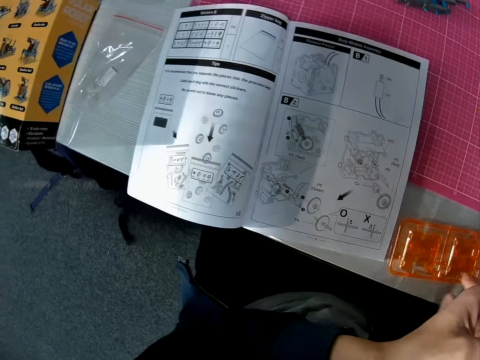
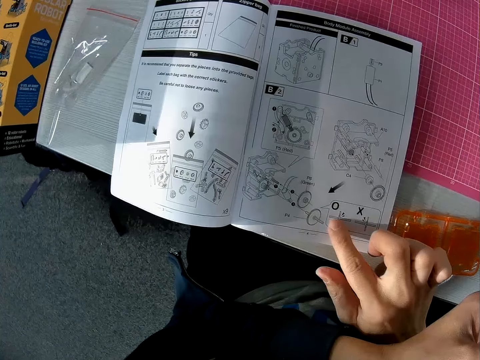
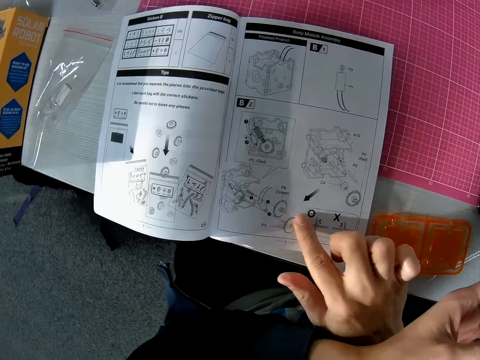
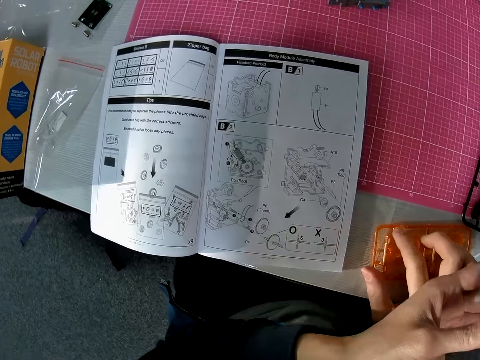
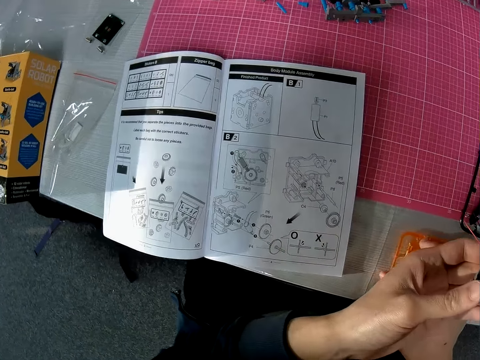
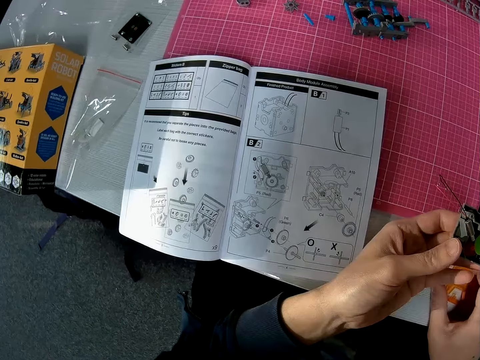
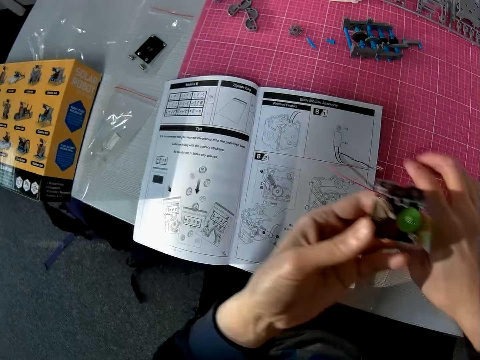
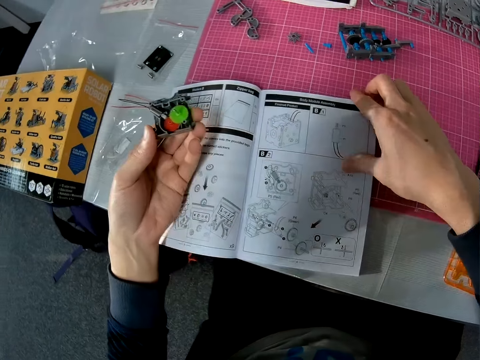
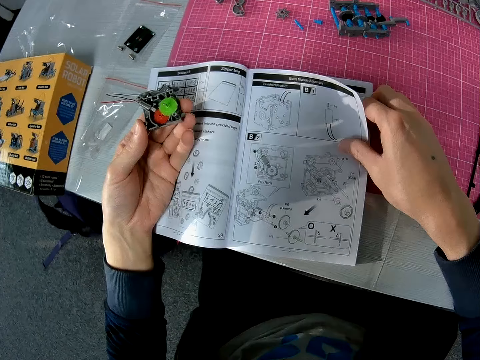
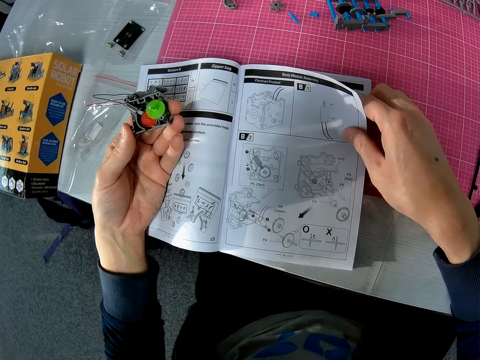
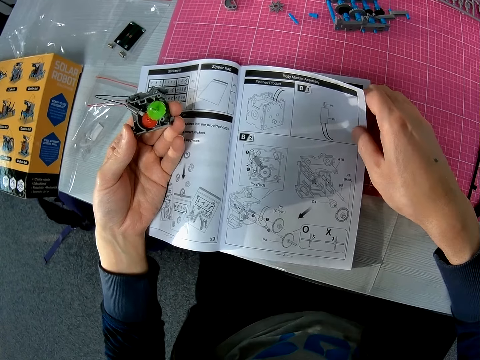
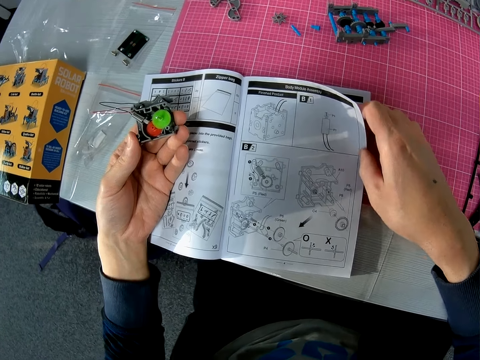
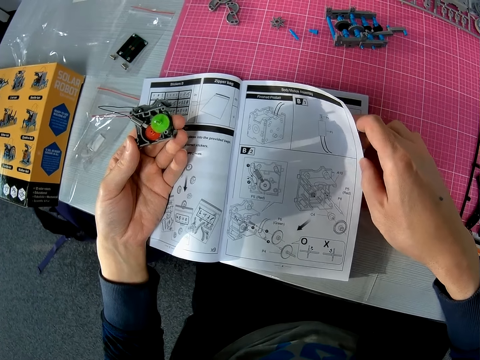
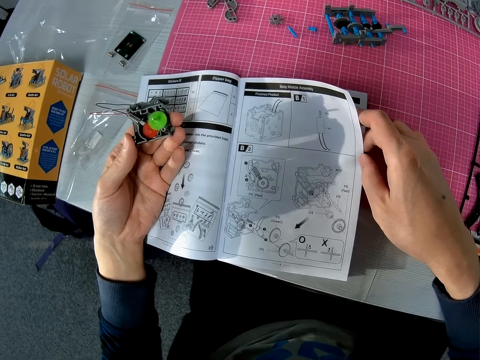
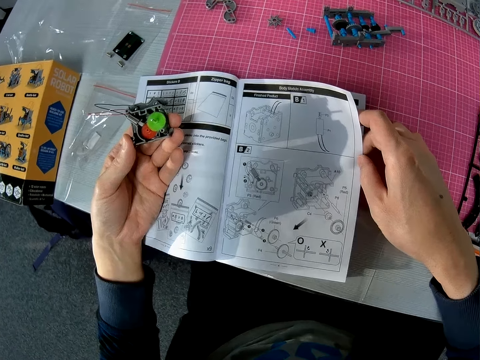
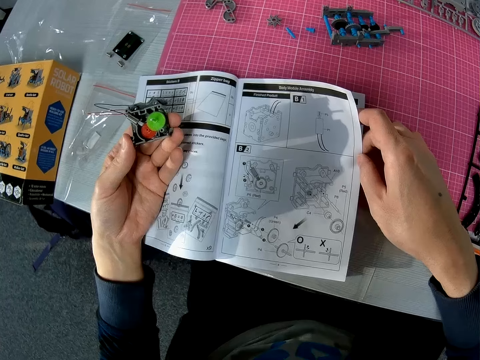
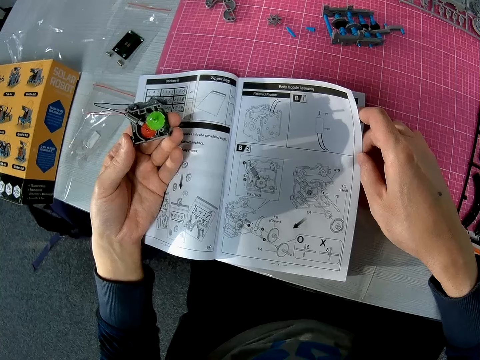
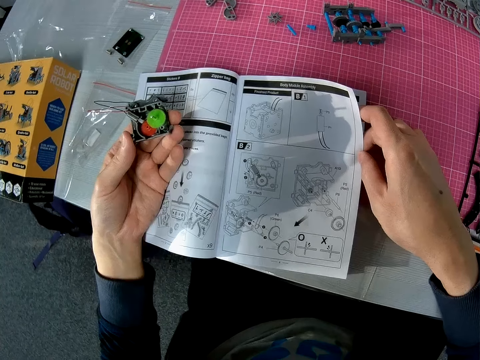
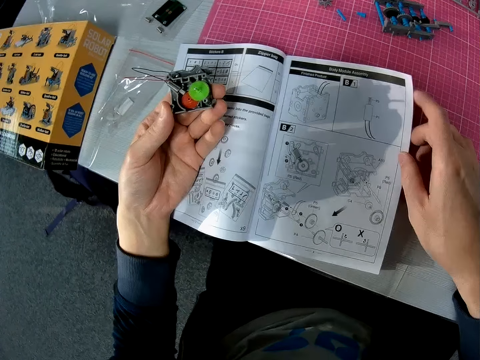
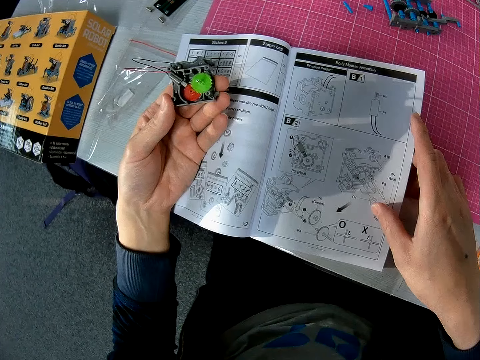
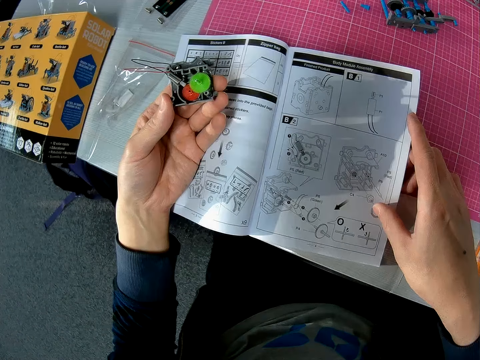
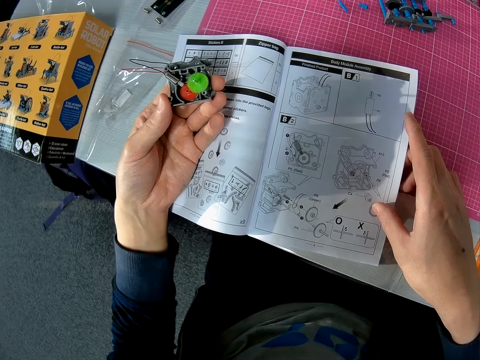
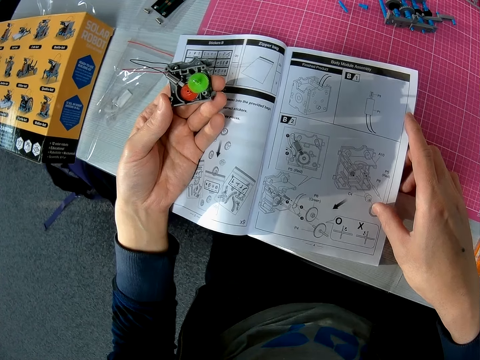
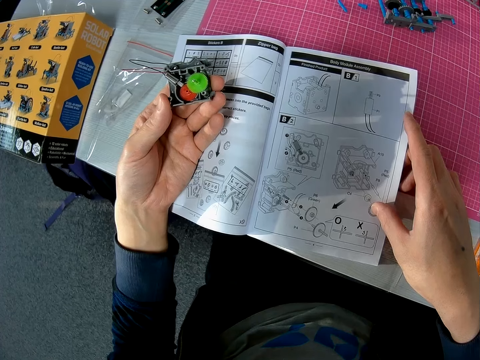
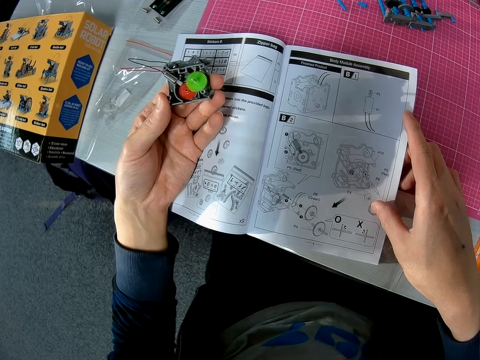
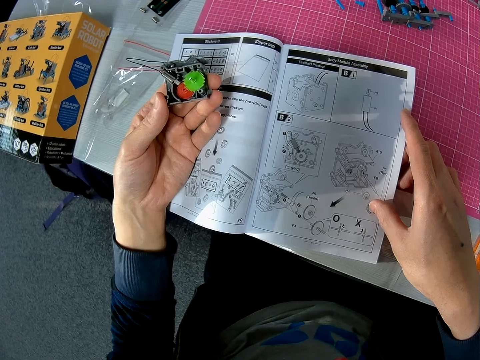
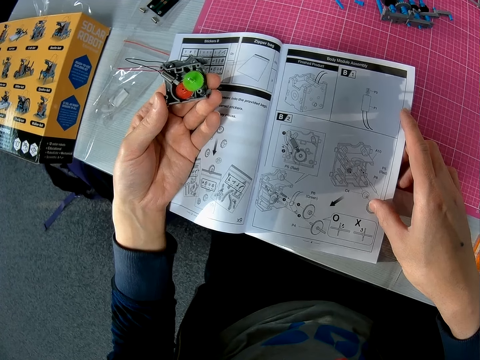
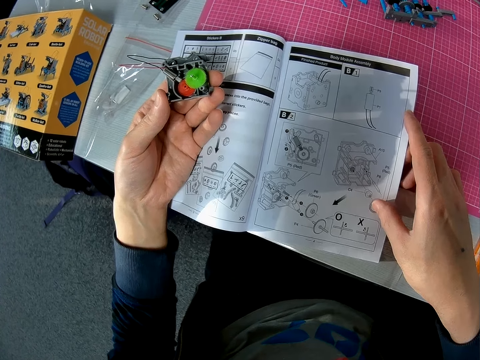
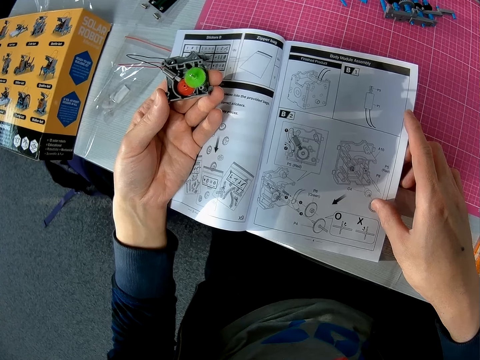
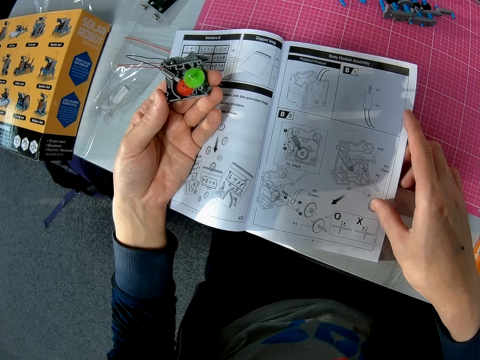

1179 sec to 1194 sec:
The camera wearer removes a hand from the solar robot. He moves the solar robot. He looks through a page of a book or manual on the table with his right hand. He points at the manual. He changes the position of an object on the table with his right hand. He places his left hand on the book. He holds the book with his right hand. He moves a hand along the page.

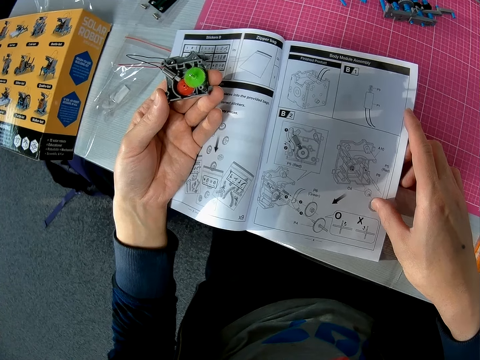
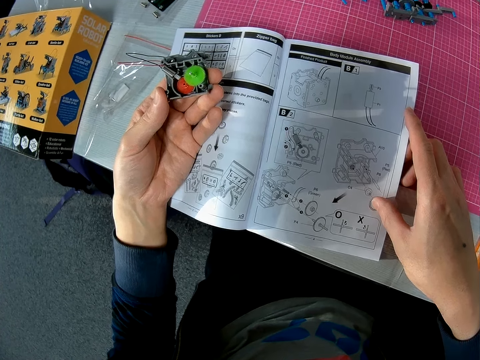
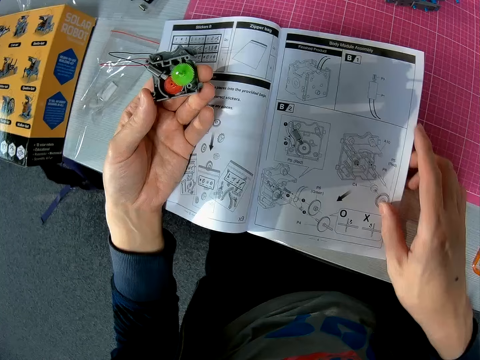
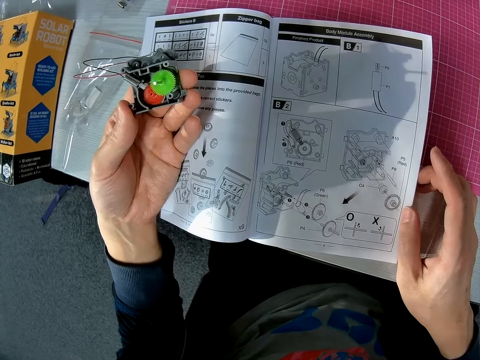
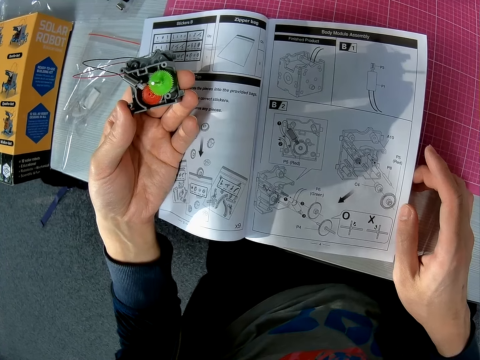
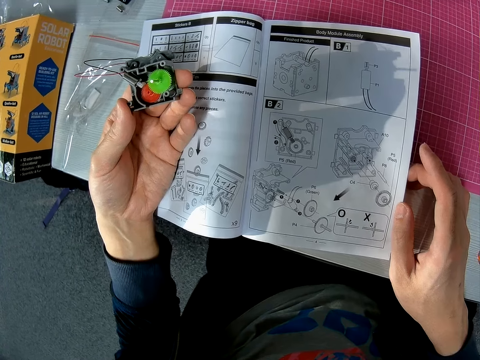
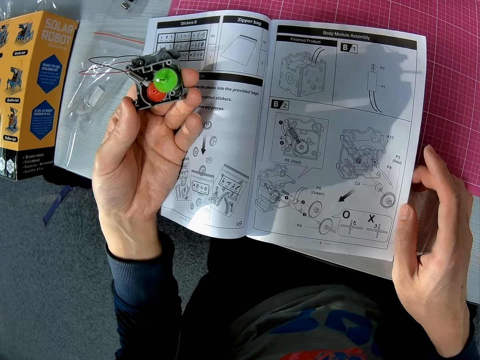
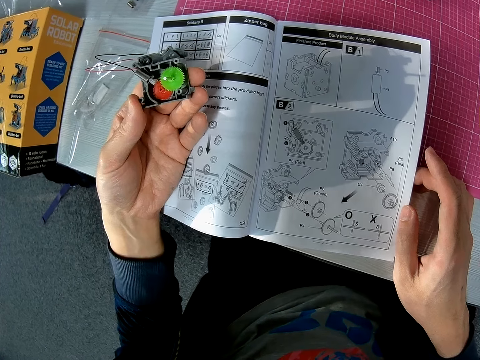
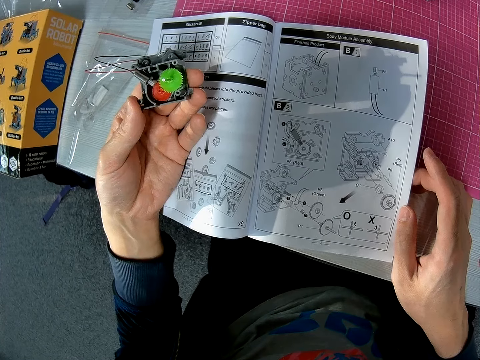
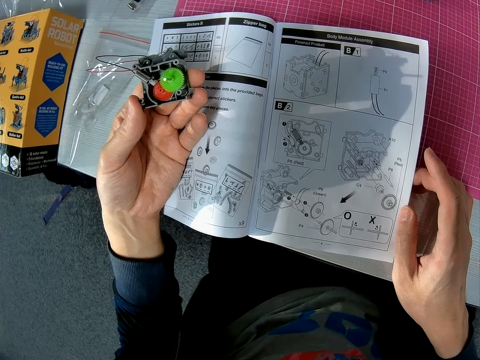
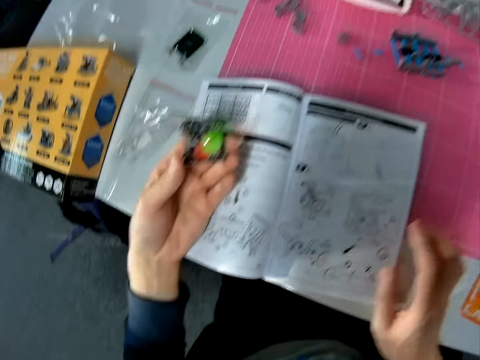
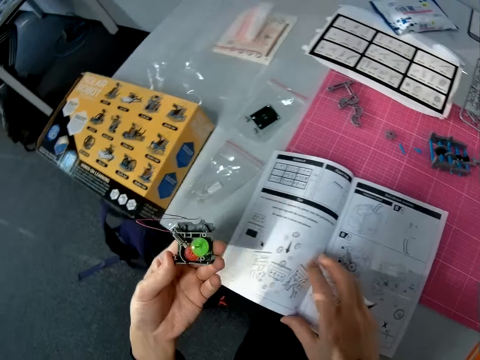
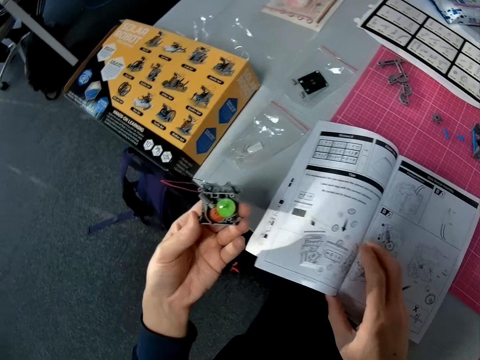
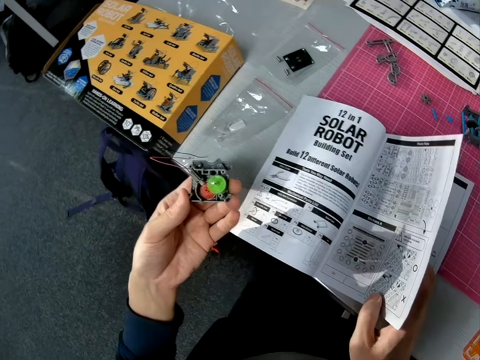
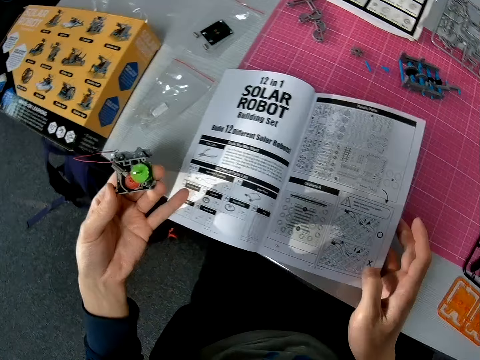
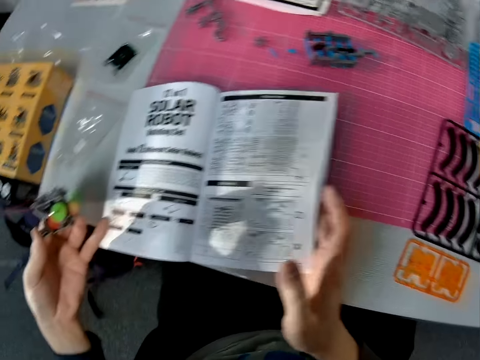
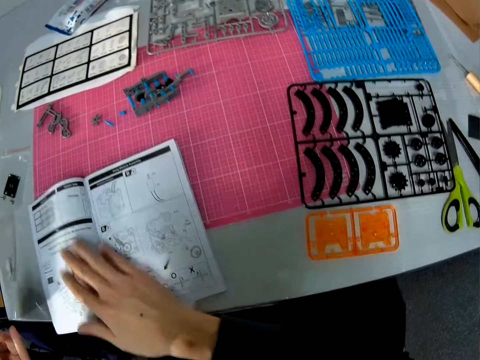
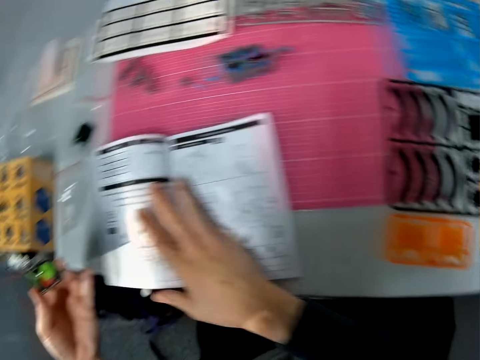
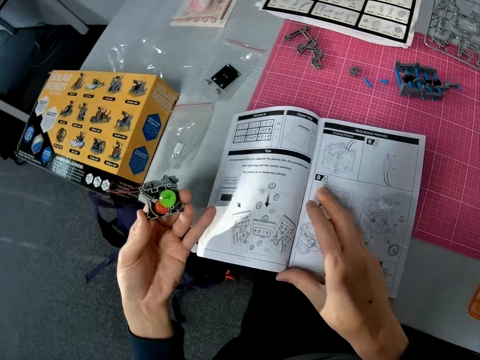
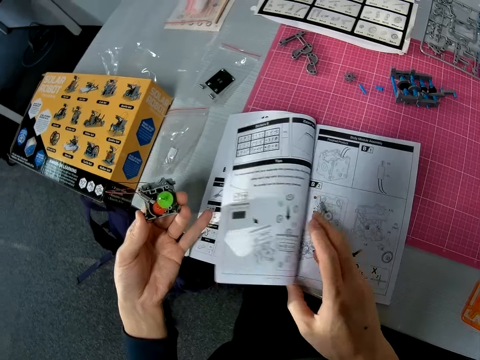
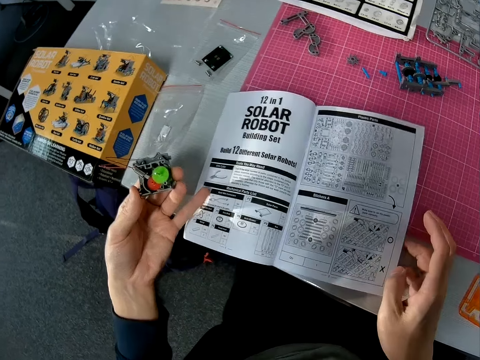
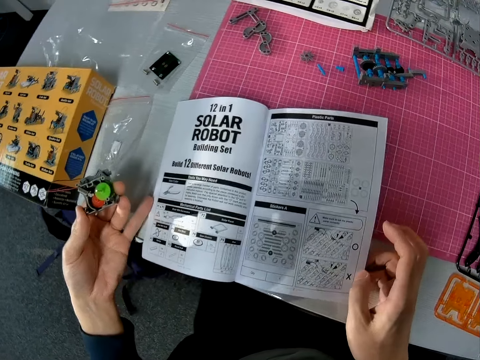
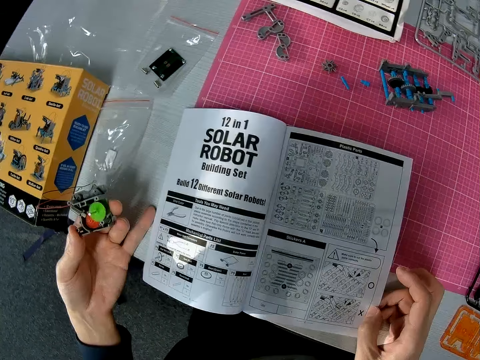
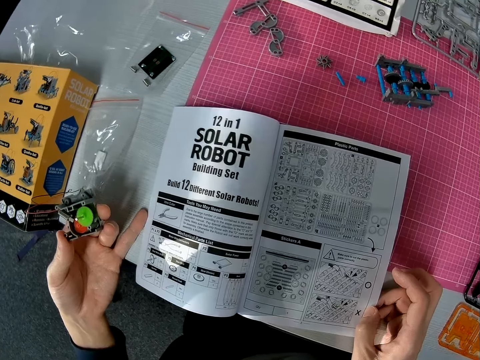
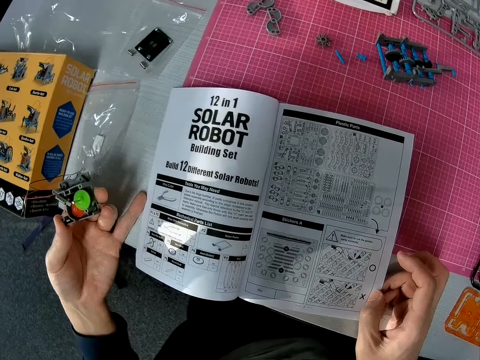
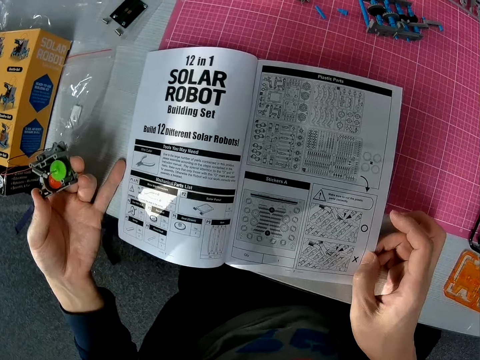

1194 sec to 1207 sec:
The camera wearer removes a hand from the manual or book. He flips a page of the book with his right hand. He opens the manual. He opens the manual again. He rests a hand on the table.
